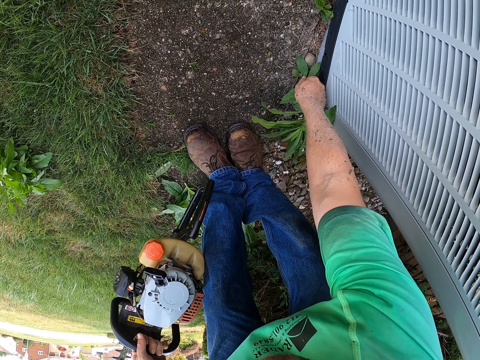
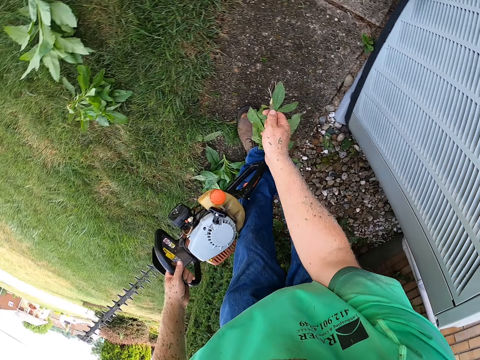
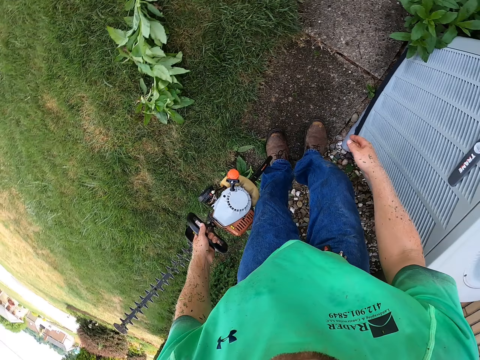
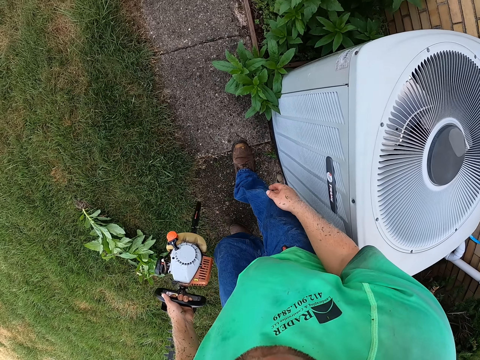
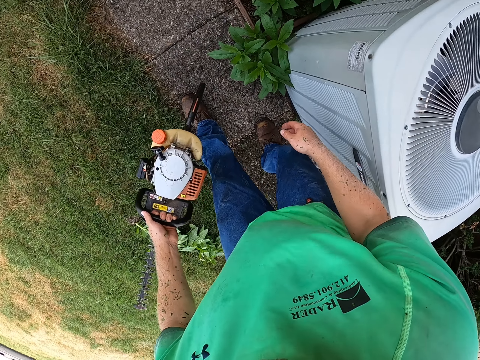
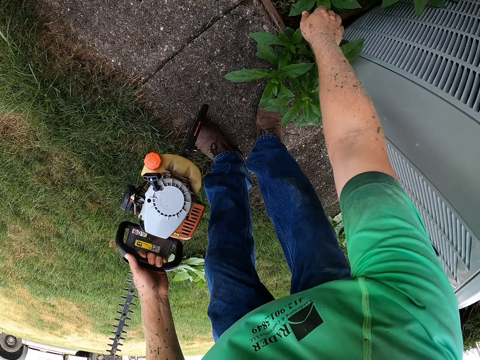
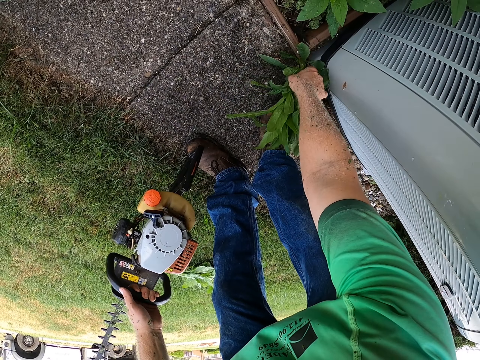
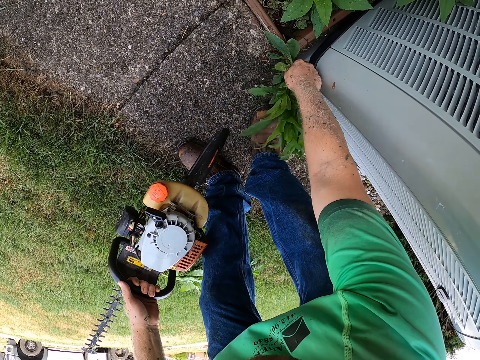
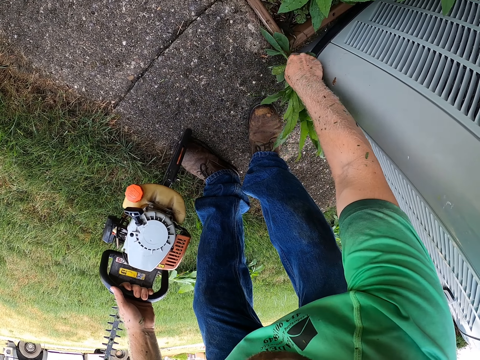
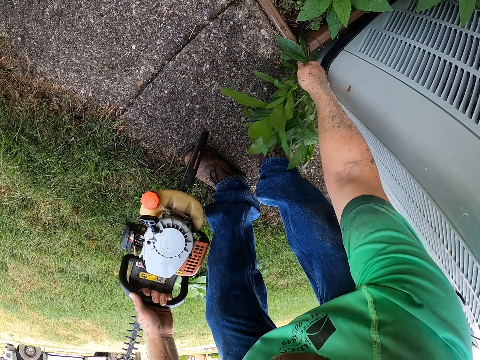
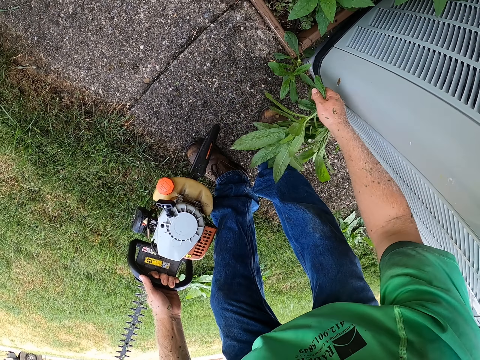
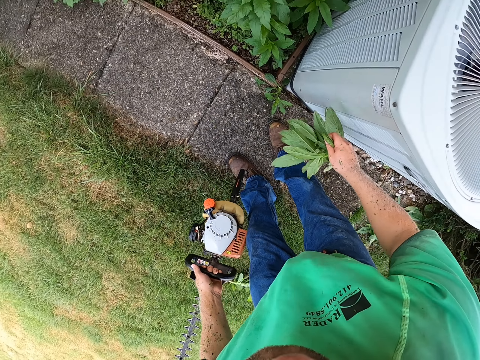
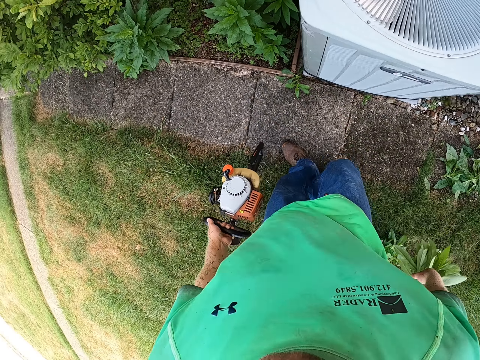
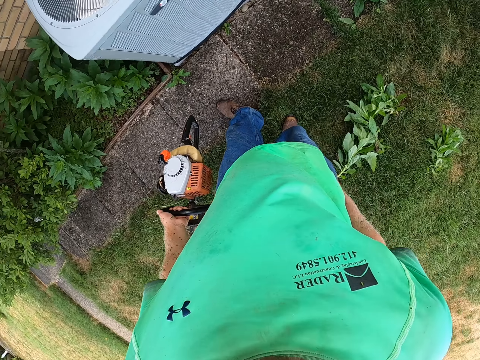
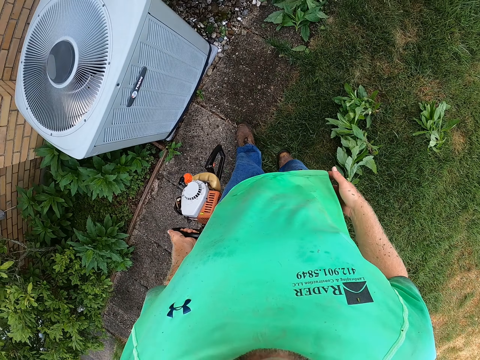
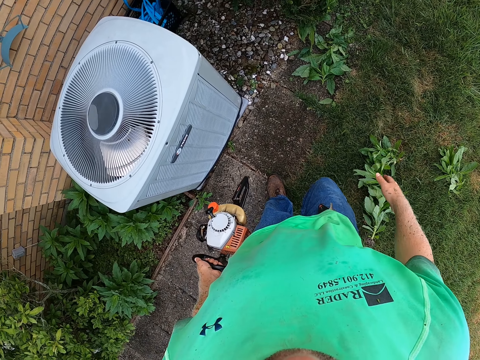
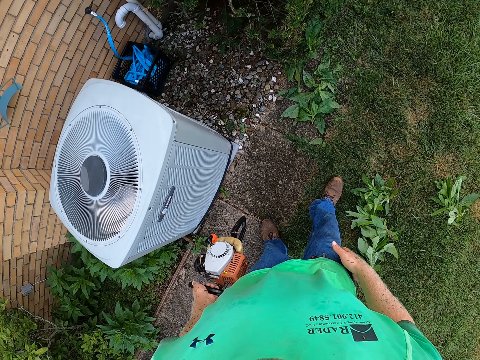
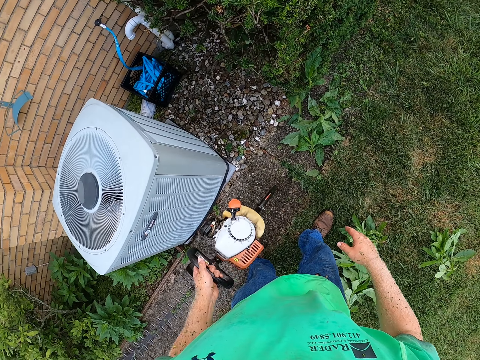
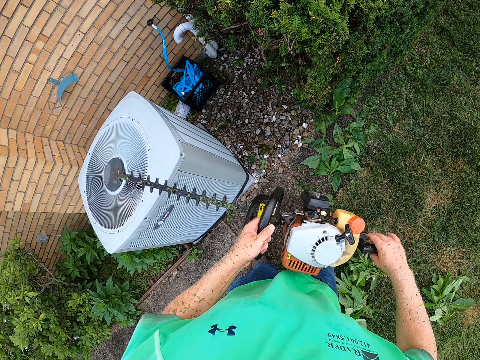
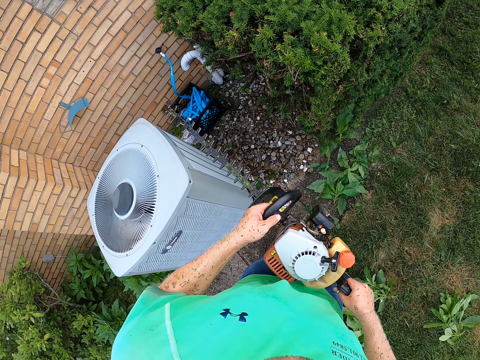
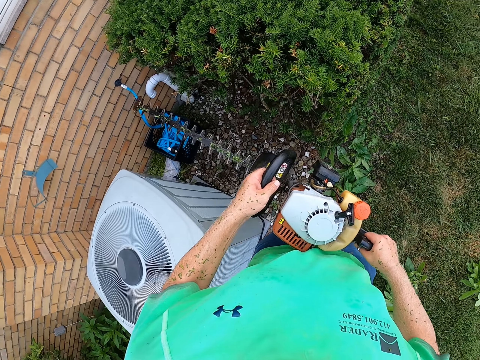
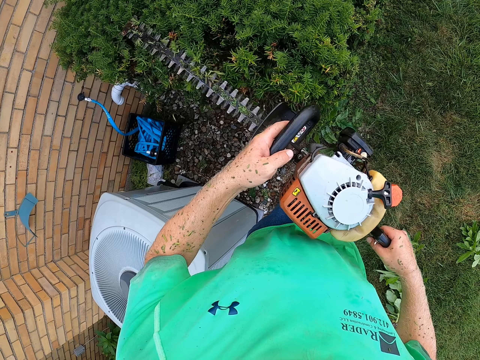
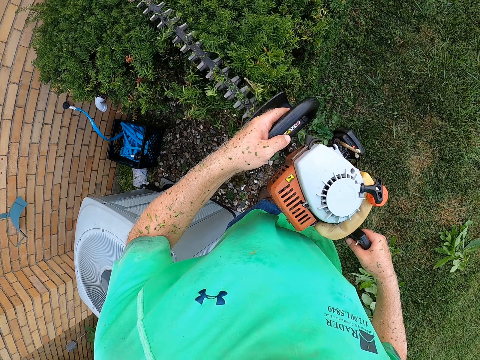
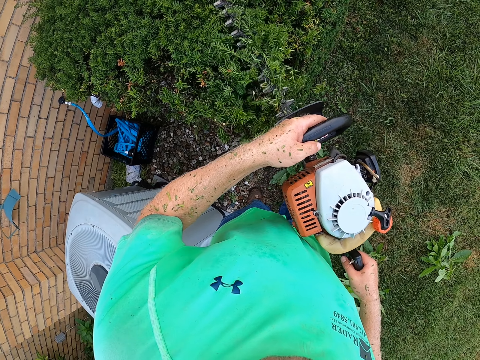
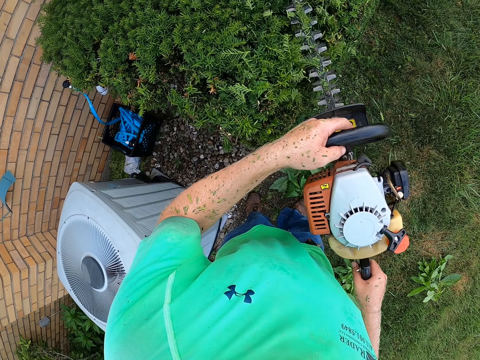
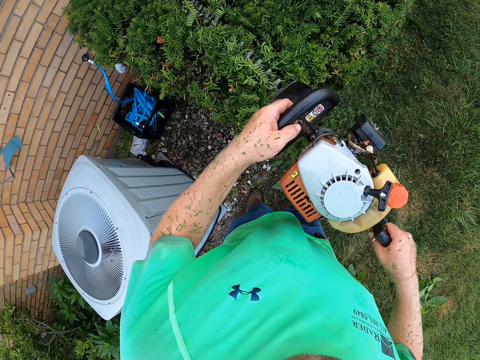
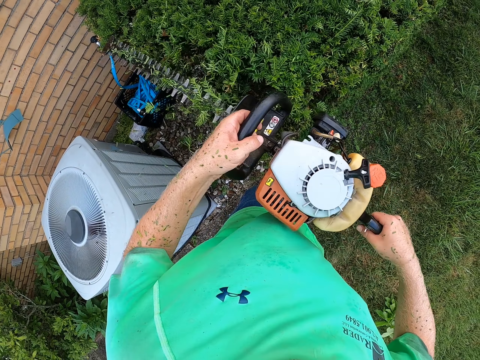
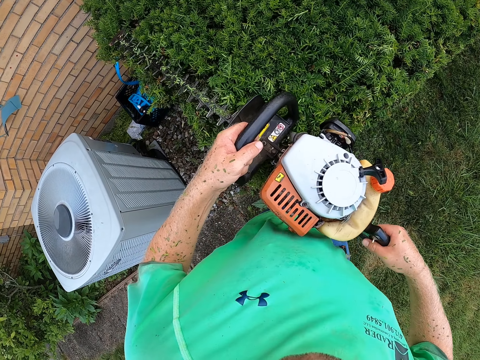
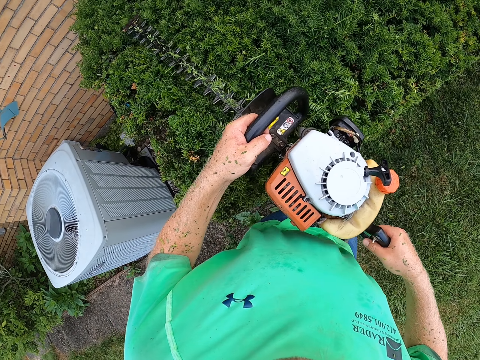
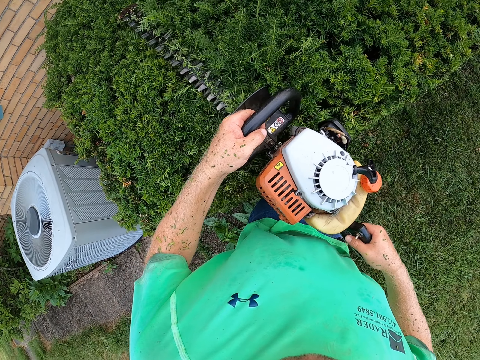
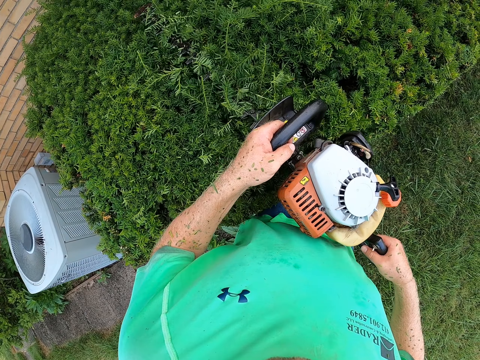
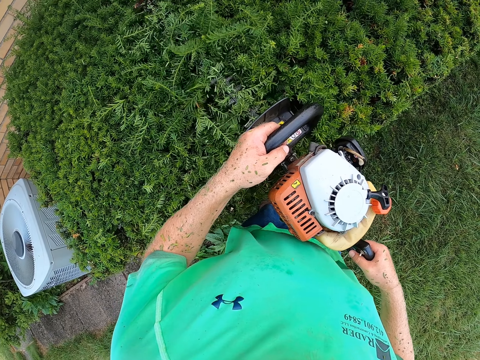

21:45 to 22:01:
The camera wearer throws the weed onto the ground. He walks on the grass. He uproots a weed with his right hand. He throws the weed onto the ground. He wipes his right hand on his trousers. He walks on the grass. He holds the hedge trimmer with both hands. He trims the hedge with the hedge trimmer in both hands.

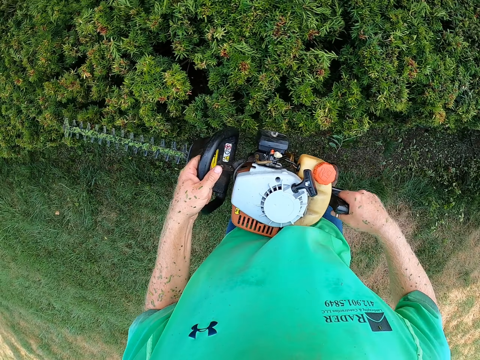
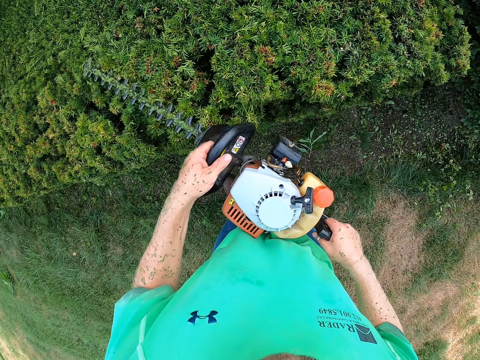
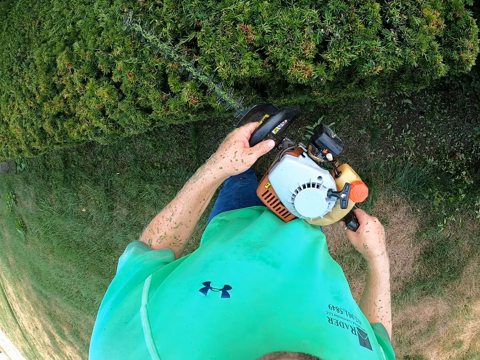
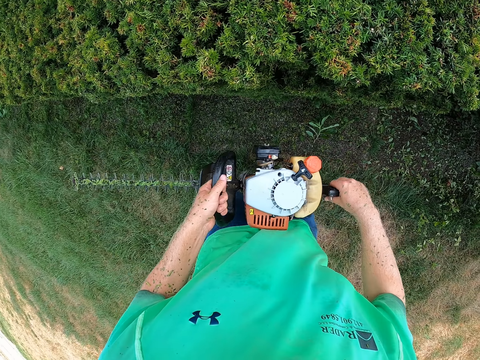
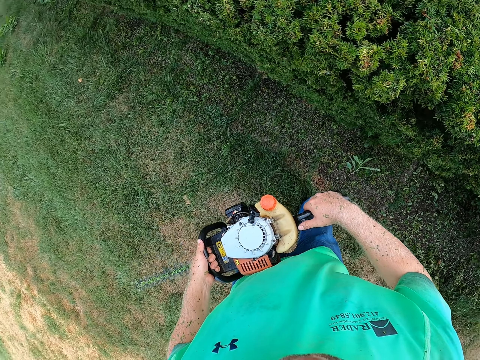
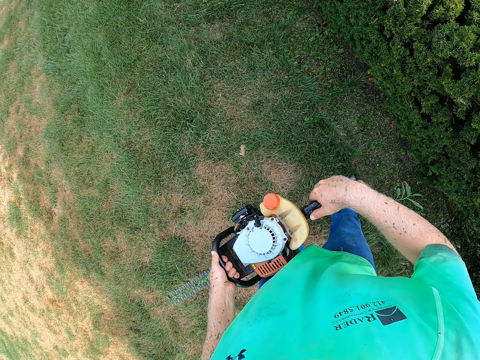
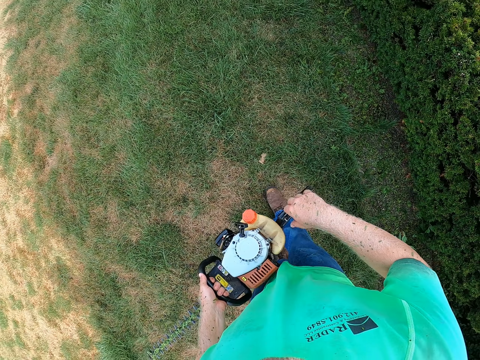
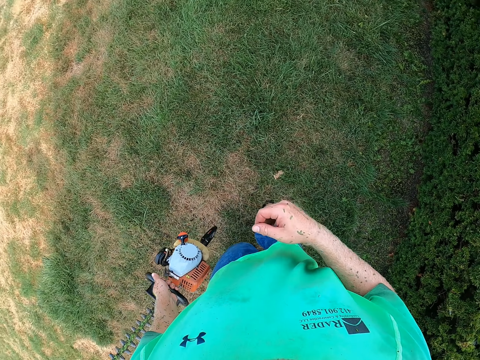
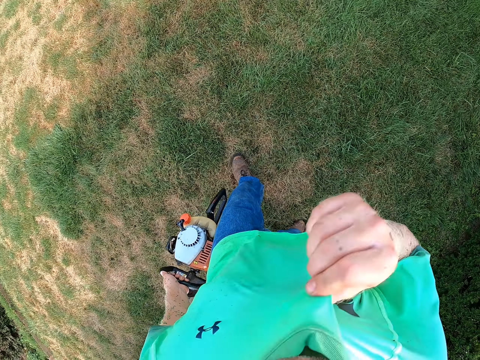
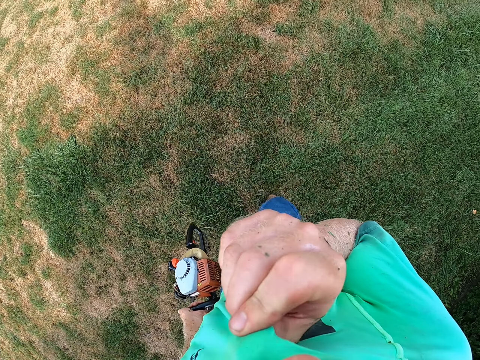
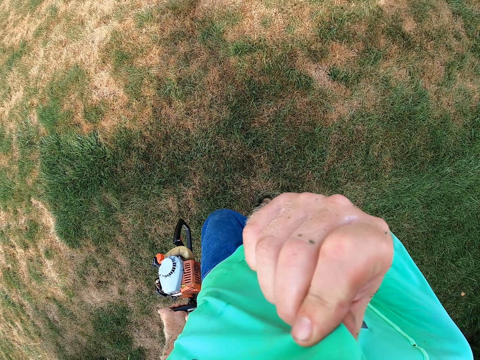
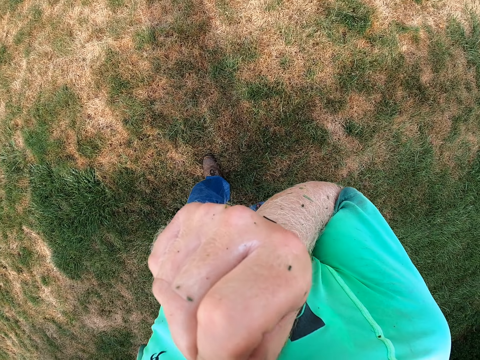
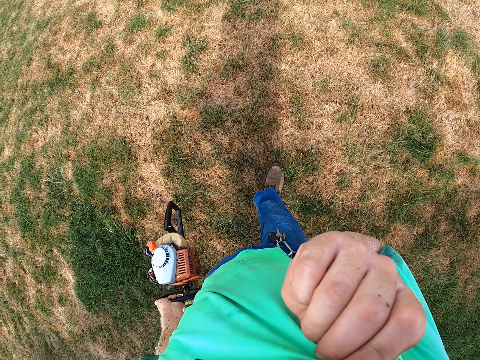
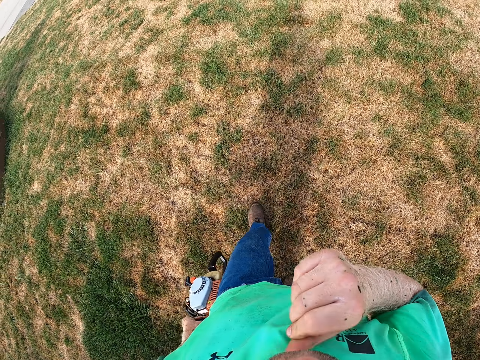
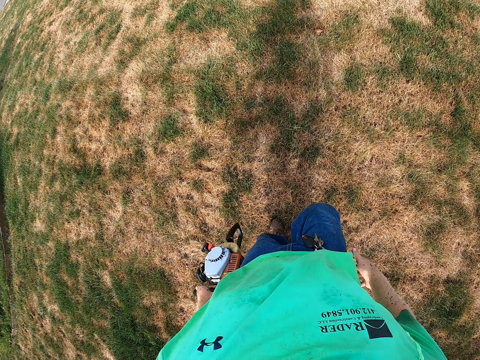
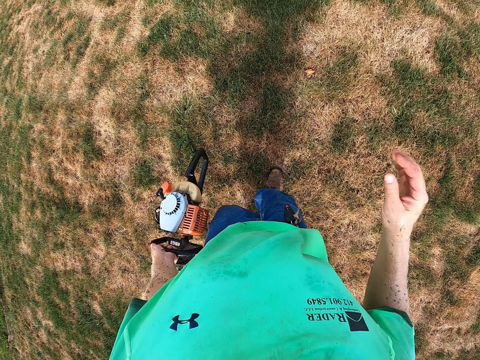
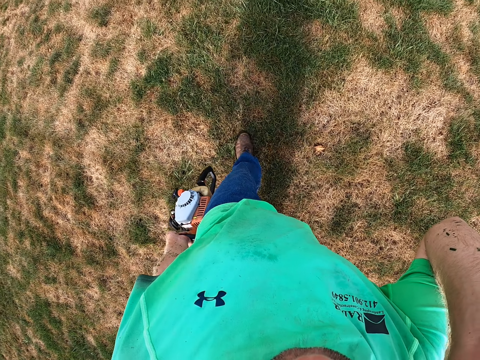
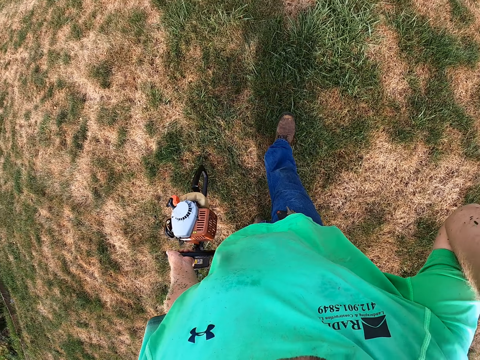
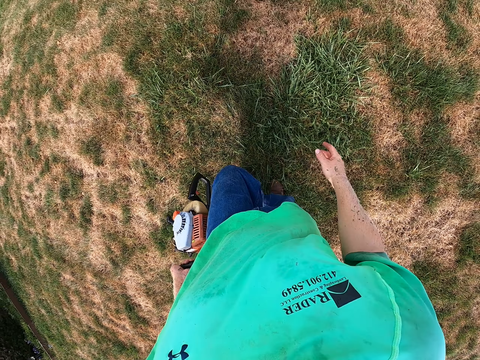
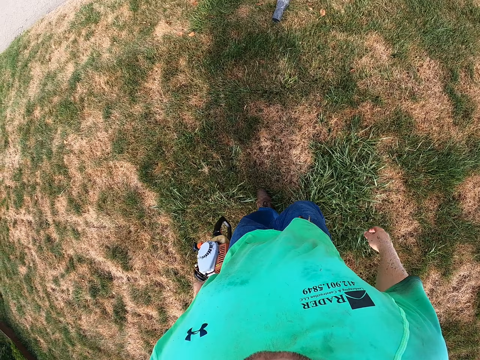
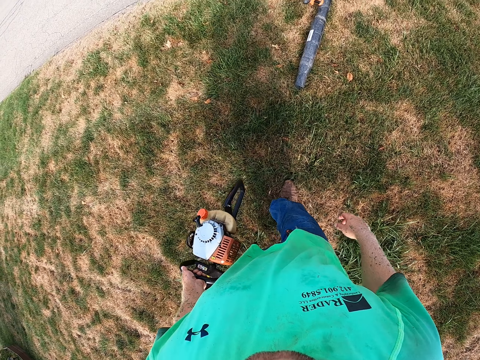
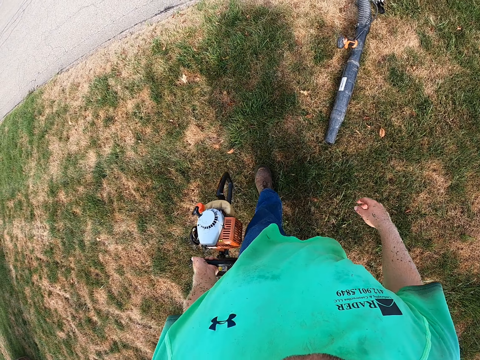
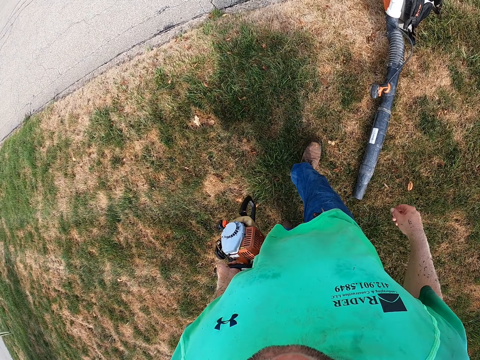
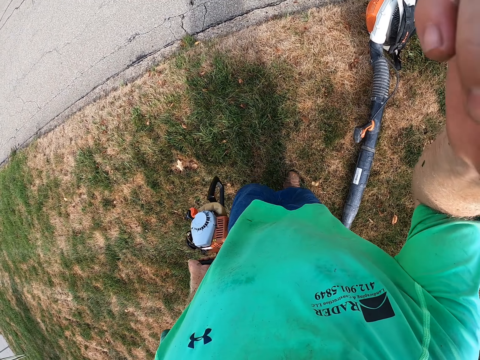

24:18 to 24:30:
The camera wearer stops trimming the flower bed. He holds the chainsaw with his left hand. He wipes his face with his shirt in his right hand. He walks away. He raises his right hand.
